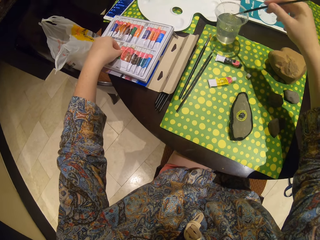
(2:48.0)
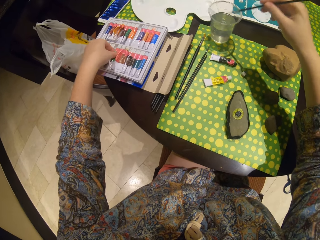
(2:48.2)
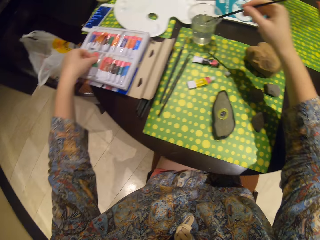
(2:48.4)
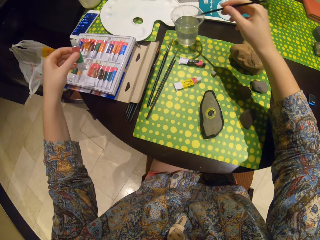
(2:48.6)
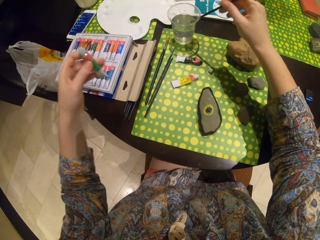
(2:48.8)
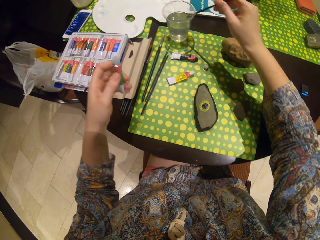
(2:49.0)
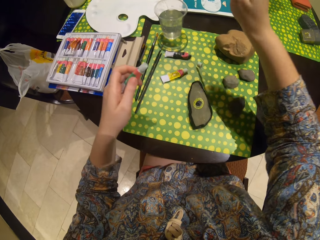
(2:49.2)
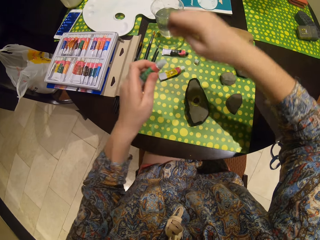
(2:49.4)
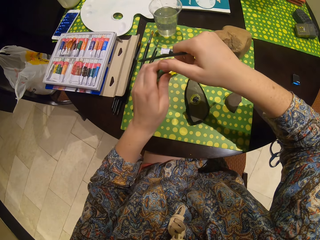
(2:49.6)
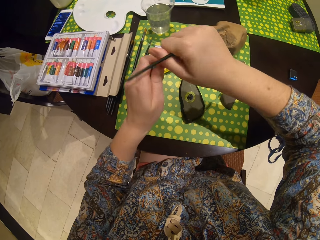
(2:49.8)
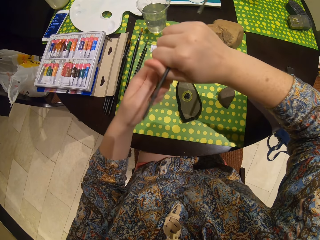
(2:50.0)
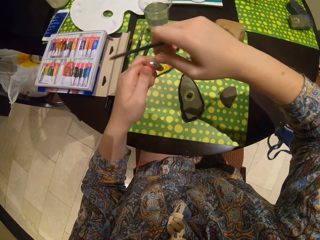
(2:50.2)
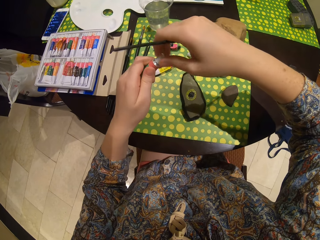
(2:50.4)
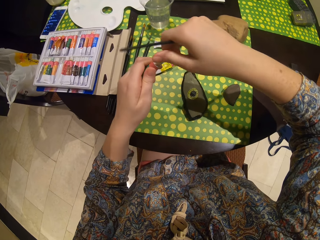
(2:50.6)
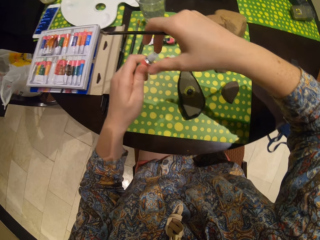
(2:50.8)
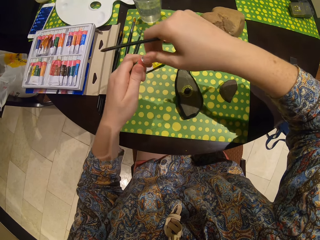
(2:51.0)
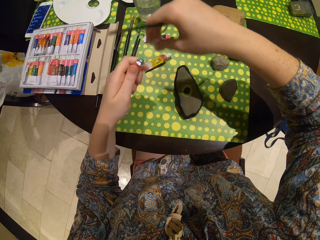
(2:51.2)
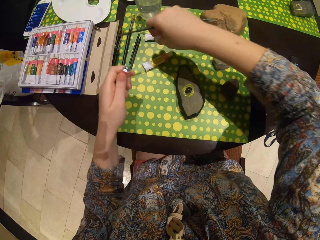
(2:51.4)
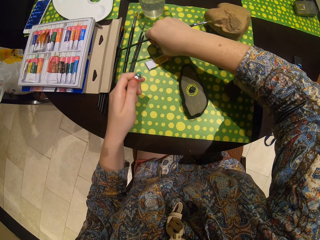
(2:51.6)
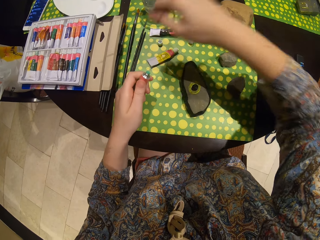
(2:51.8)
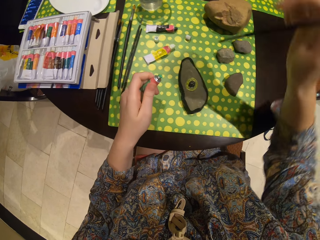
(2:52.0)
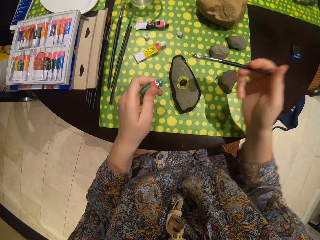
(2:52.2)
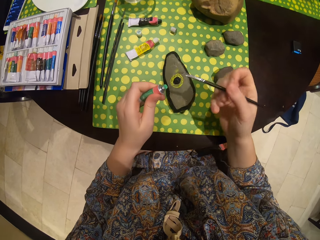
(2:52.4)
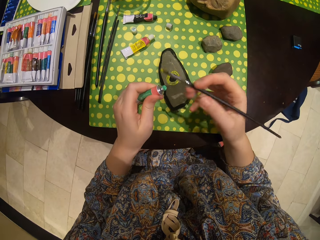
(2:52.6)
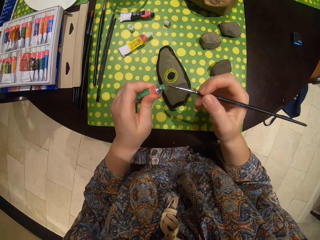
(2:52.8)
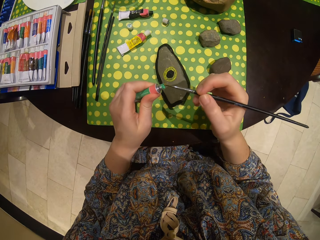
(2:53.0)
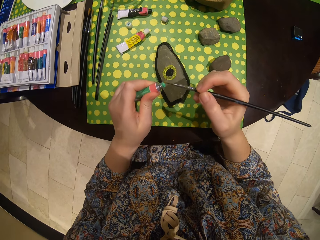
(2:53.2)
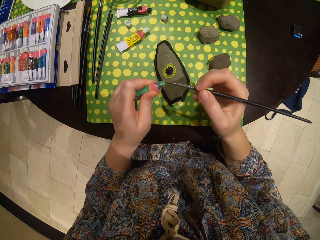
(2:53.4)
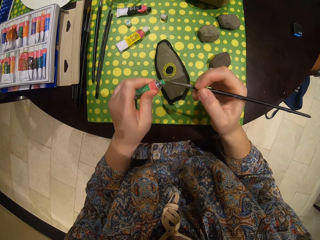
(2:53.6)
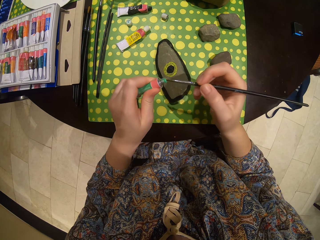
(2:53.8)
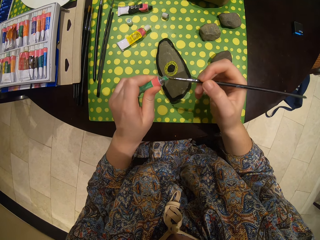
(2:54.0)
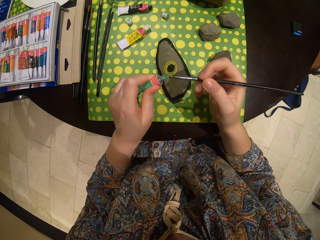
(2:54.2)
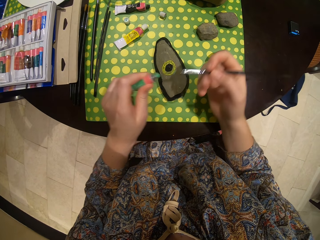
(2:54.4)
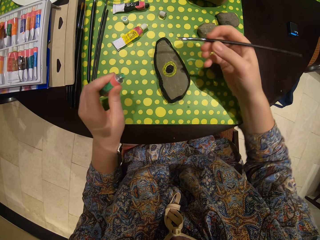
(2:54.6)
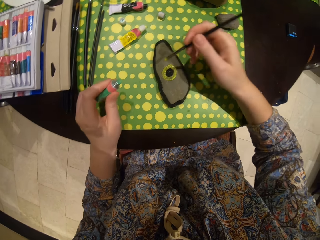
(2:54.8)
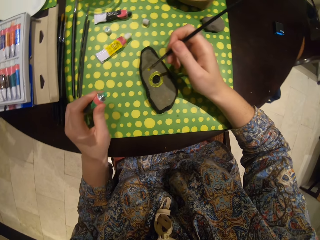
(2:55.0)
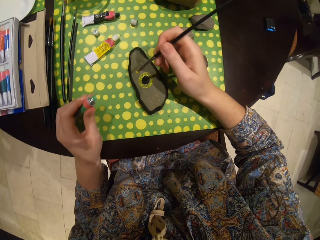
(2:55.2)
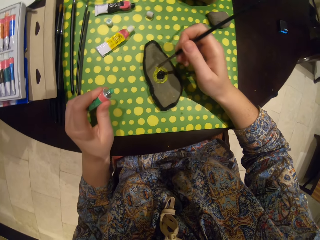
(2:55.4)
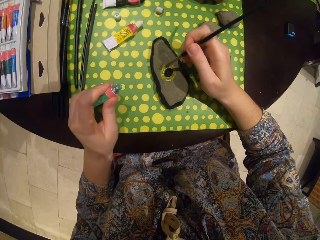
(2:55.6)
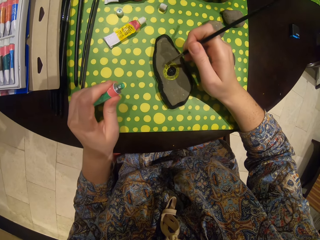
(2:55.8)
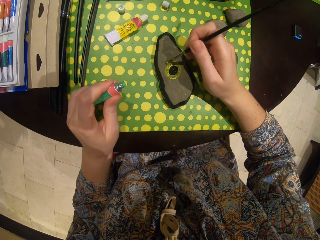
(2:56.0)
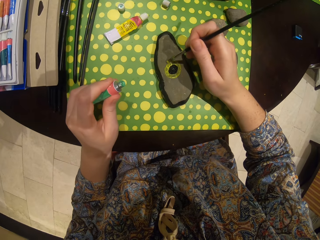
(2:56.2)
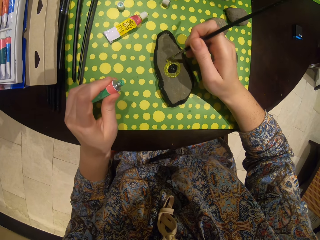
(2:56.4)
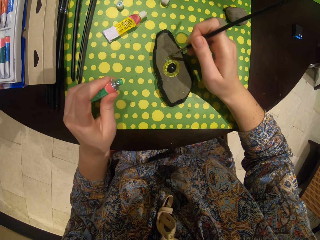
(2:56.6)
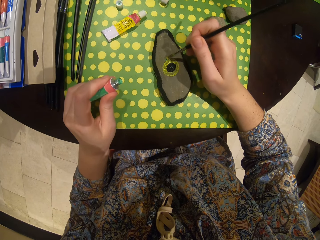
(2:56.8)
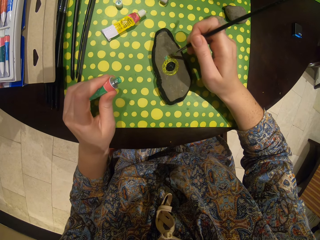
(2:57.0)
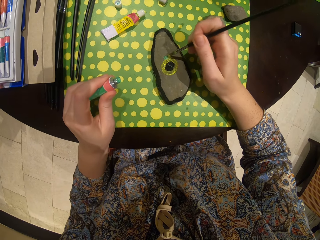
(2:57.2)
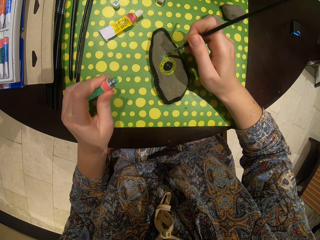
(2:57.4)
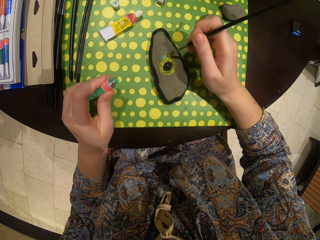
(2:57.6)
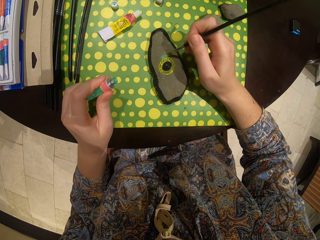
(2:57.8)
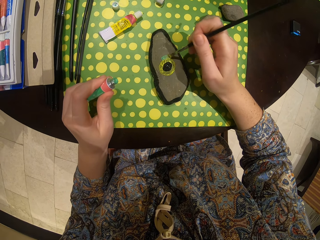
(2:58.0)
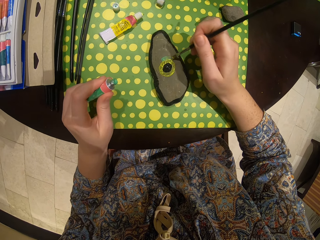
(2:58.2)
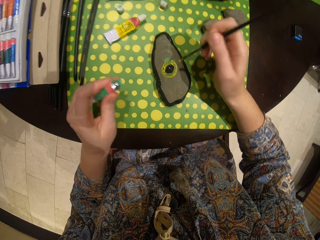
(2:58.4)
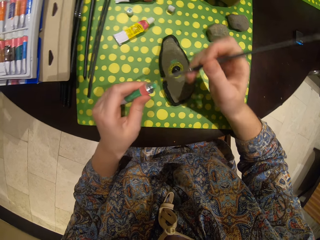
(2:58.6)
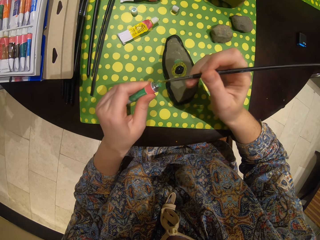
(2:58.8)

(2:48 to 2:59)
The camera wearer shakes the brush. They pick up another paint, open the paint, and put the paint top on the table. They put the brush in the paint. They take the paint with a paint brush. They paint the stone.

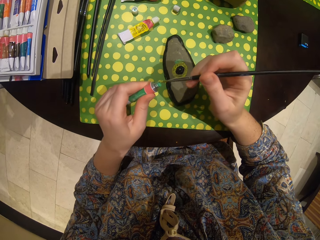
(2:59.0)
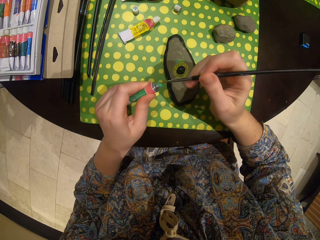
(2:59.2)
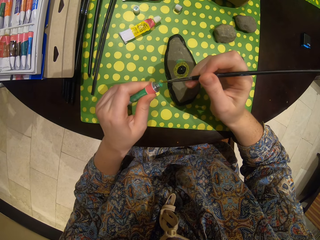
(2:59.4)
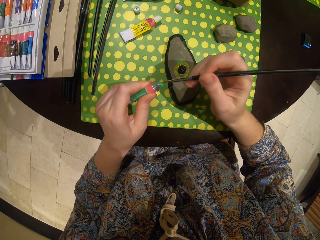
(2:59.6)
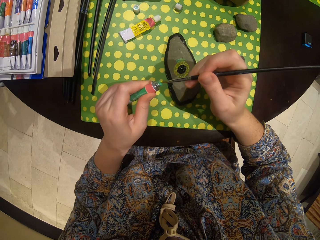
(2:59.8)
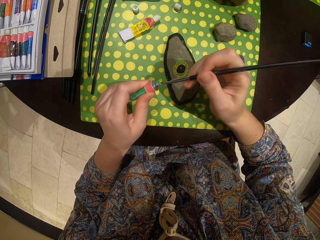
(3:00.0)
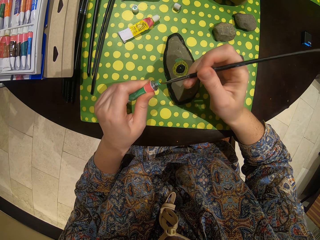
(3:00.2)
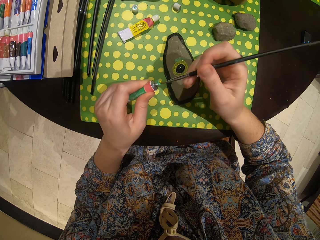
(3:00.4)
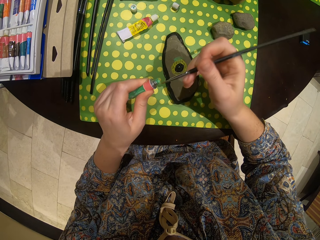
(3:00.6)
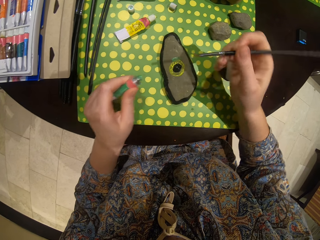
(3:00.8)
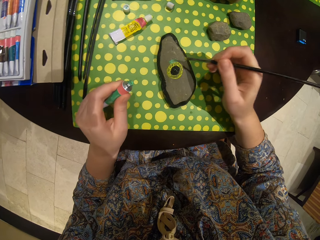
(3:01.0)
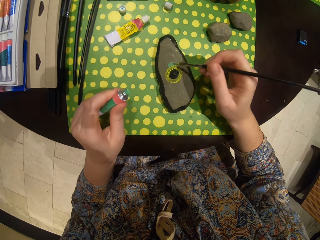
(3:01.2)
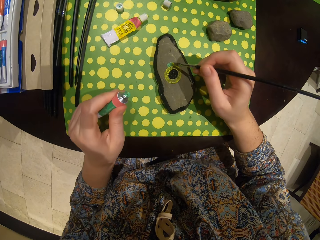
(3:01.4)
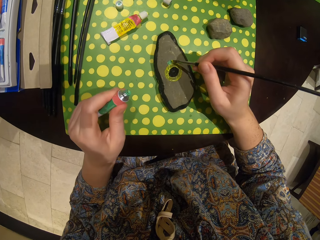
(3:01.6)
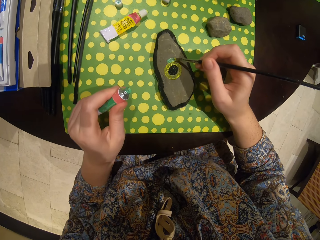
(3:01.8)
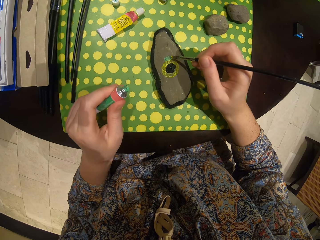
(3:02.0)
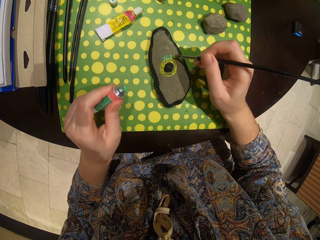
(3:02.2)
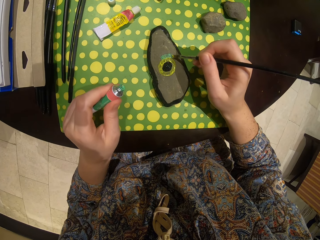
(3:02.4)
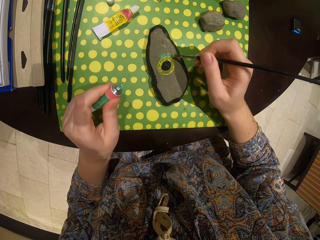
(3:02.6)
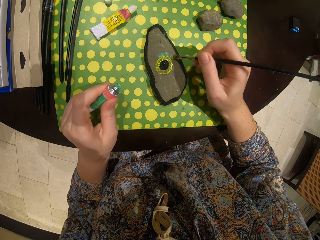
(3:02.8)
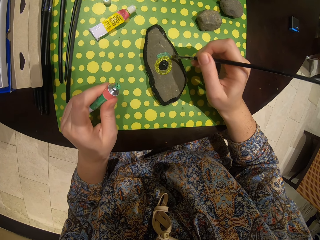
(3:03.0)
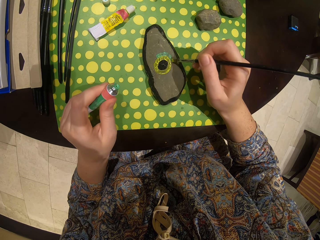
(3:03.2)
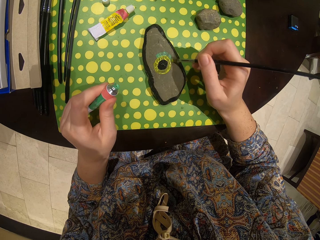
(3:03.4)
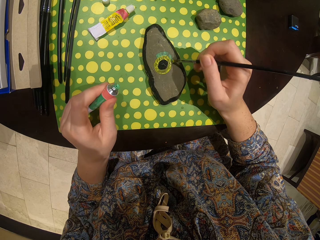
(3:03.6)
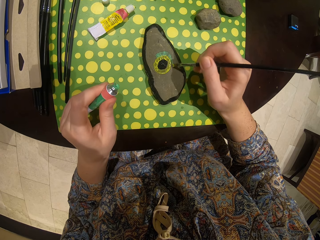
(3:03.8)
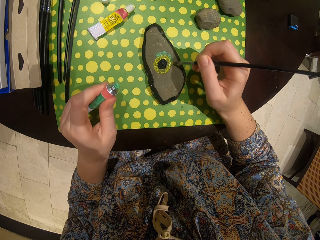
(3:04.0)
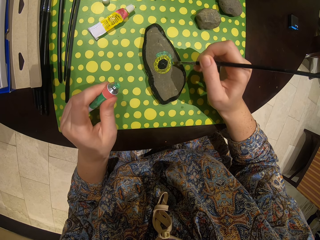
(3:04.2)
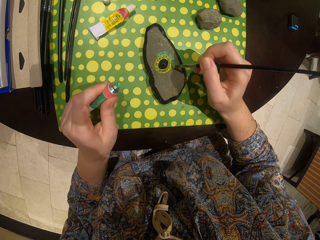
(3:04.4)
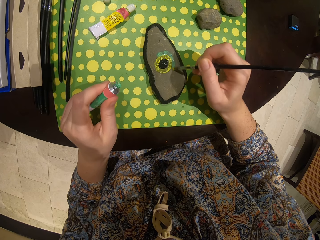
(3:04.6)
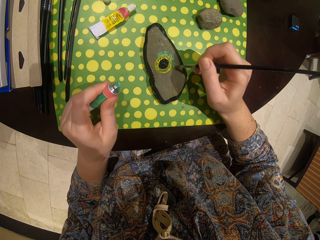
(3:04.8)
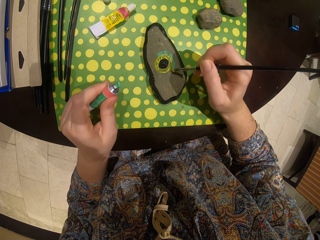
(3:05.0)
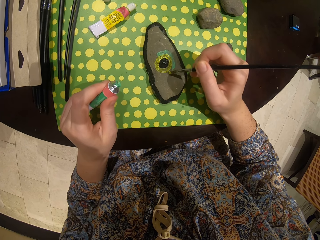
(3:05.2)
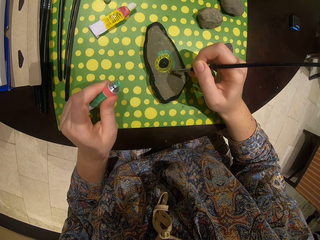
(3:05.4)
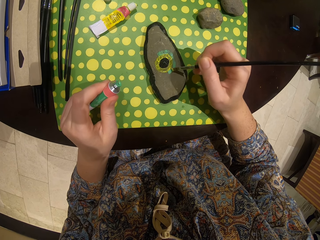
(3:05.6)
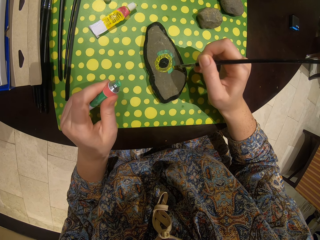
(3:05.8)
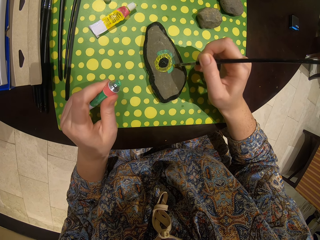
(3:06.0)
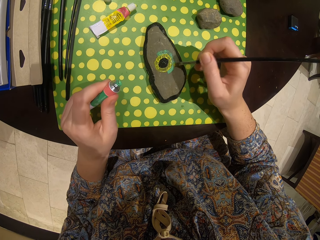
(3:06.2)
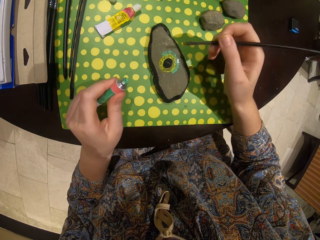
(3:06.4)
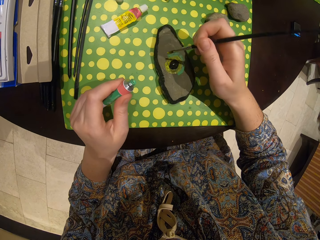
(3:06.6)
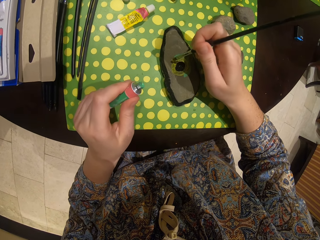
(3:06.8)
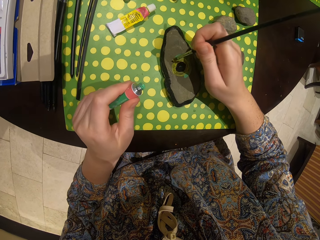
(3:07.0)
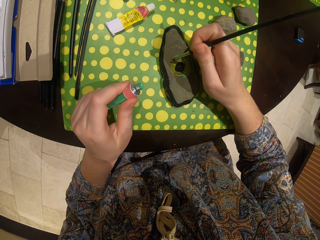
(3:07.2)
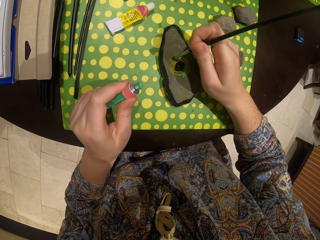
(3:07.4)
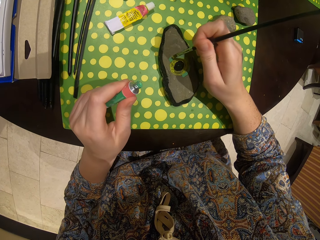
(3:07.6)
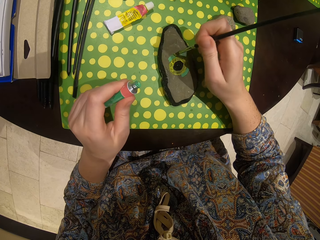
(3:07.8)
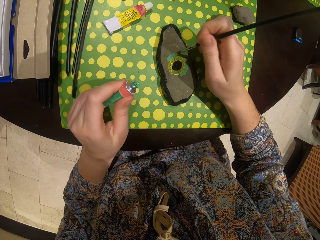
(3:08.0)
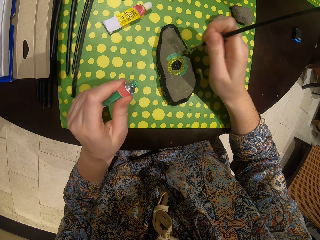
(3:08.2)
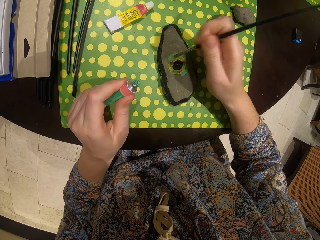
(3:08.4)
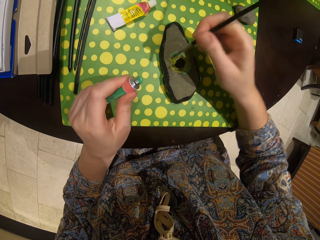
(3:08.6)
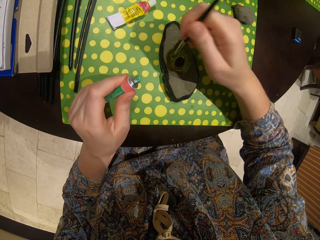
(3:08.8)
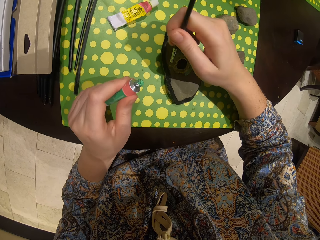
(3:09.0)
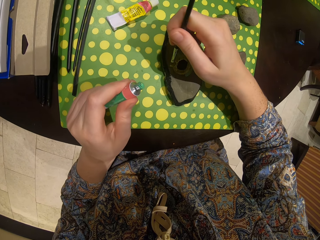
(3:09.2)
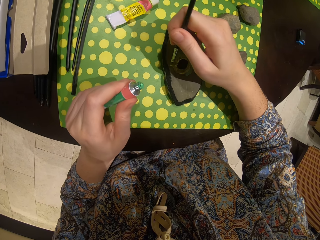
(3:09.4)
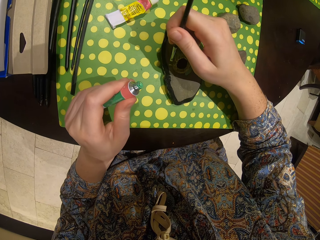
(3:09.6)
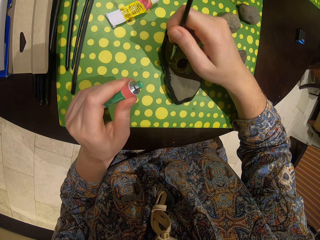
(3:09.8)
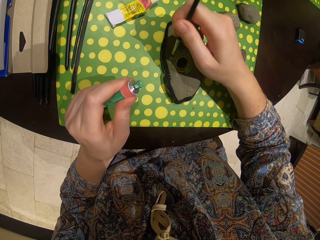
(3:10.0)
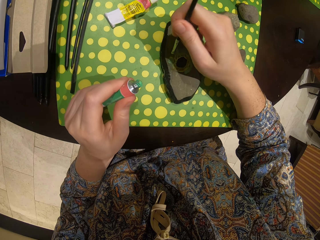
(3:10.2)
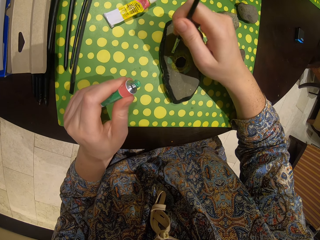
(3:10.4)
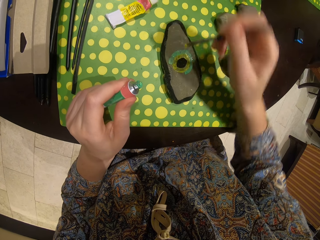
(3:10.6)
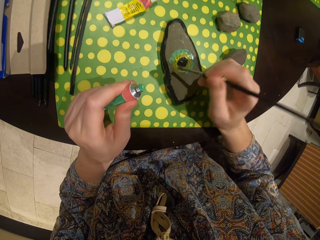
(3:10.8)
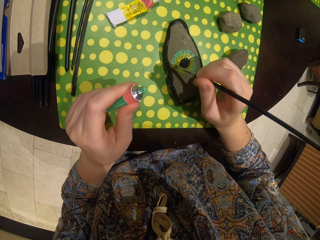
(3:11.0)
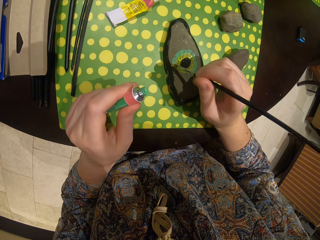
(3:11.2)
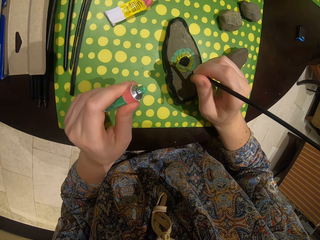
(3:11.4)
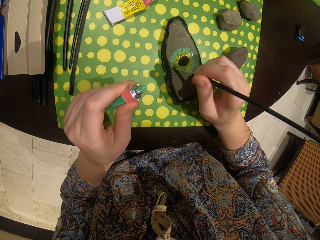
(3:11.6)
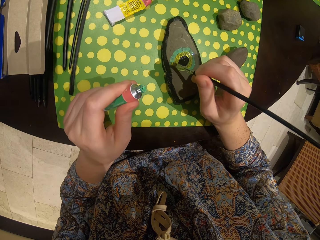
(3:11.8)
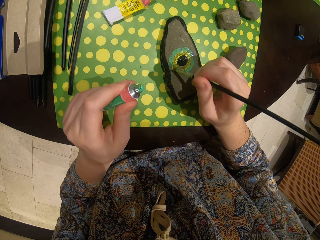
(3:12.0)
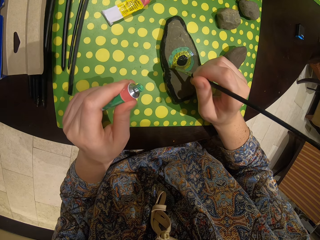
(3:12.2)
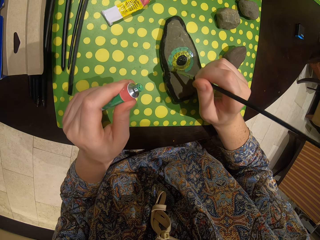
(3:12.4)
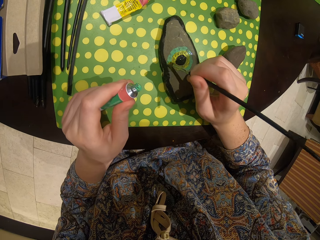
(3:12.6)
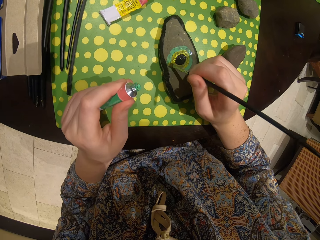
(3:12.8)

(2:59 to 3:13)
The camera wearer dips the pen in the paint. They take the paint with a paint brush. They paint the stone.
